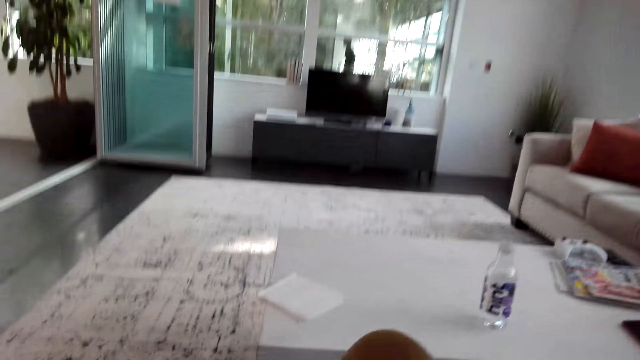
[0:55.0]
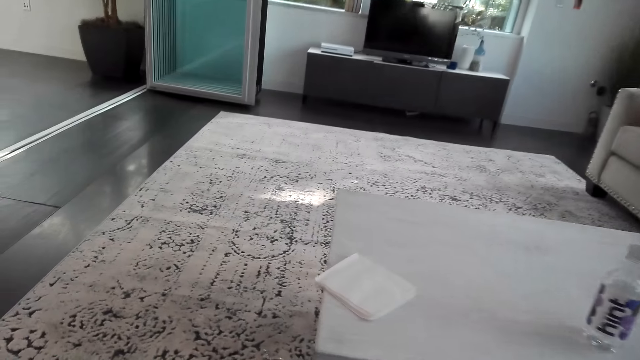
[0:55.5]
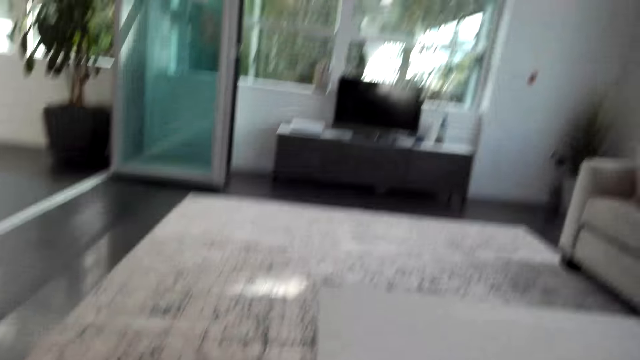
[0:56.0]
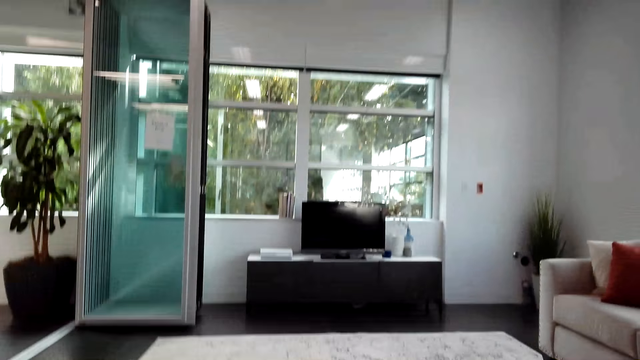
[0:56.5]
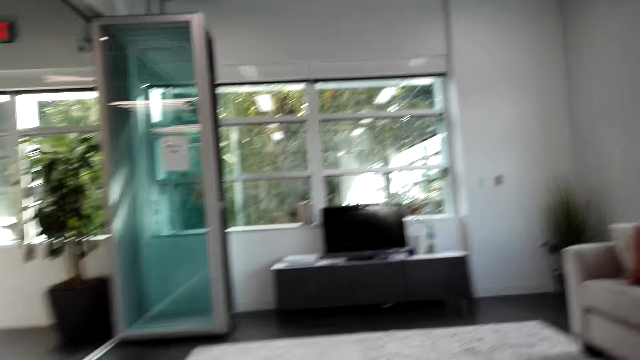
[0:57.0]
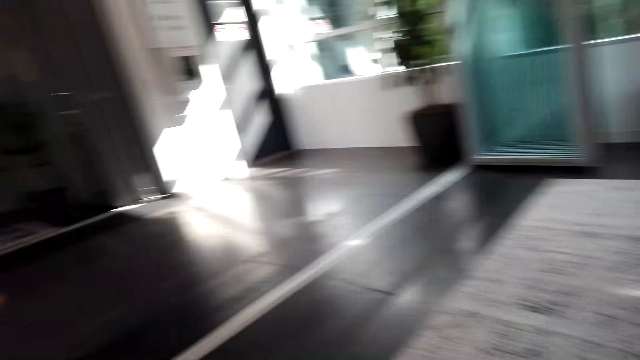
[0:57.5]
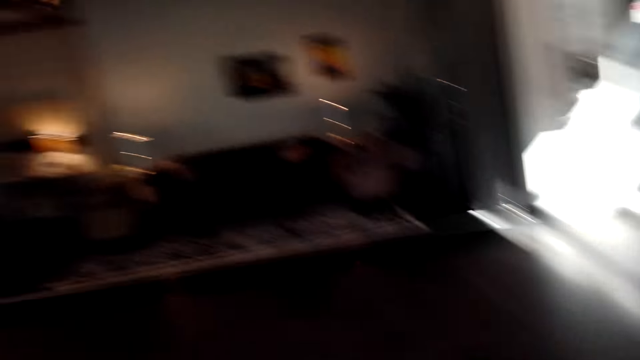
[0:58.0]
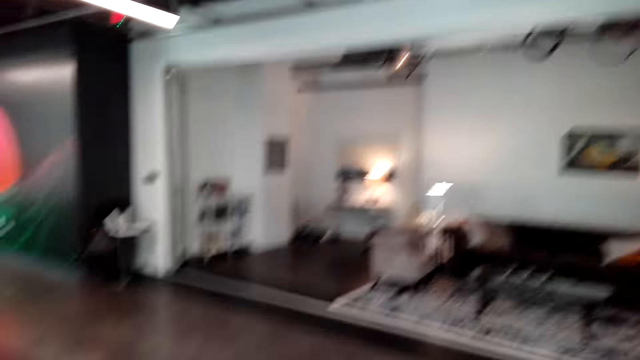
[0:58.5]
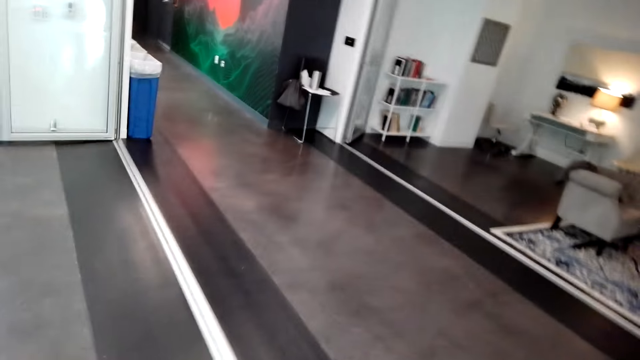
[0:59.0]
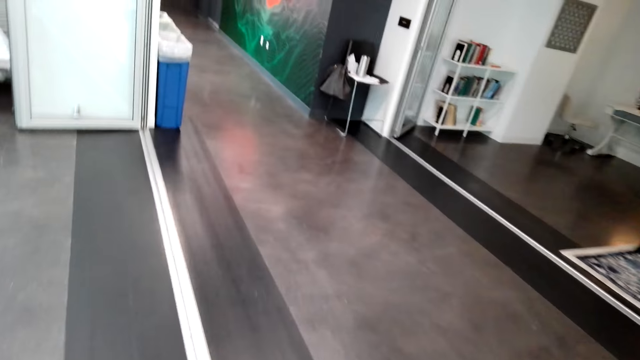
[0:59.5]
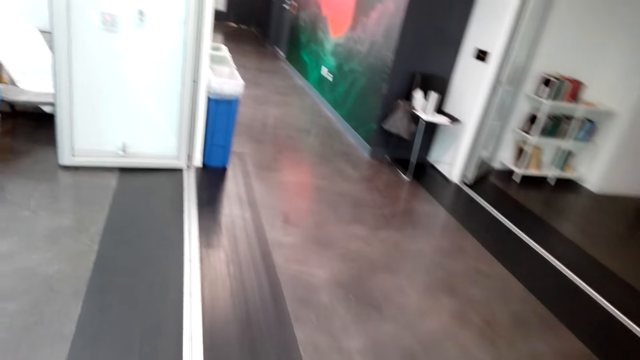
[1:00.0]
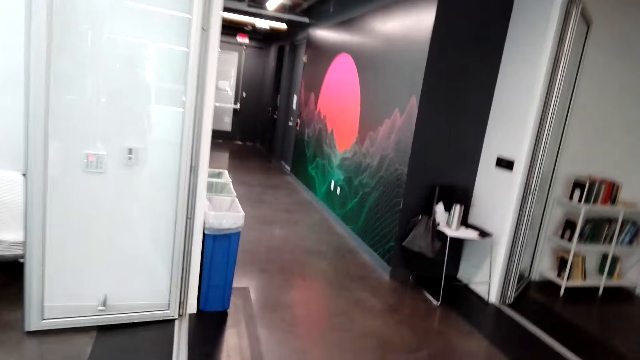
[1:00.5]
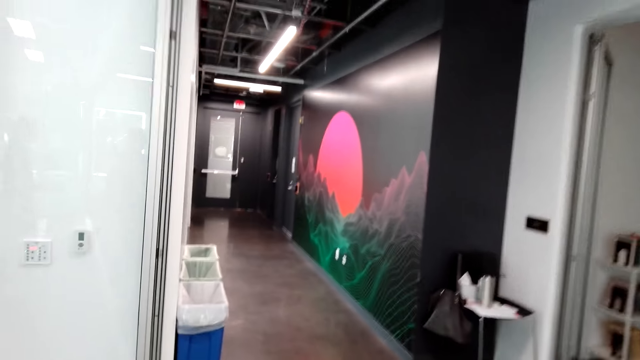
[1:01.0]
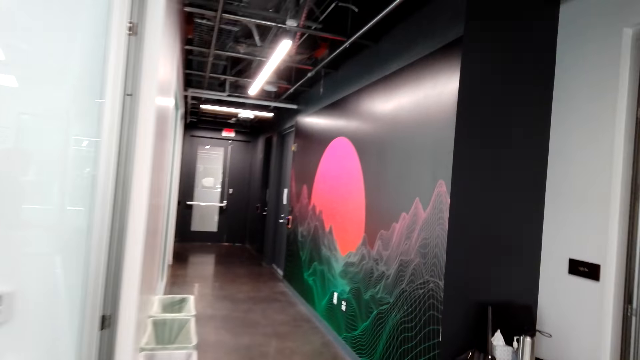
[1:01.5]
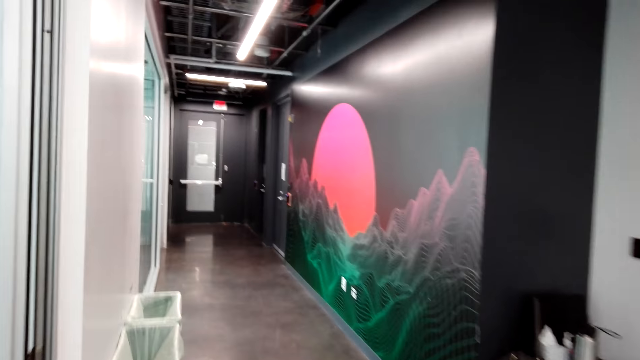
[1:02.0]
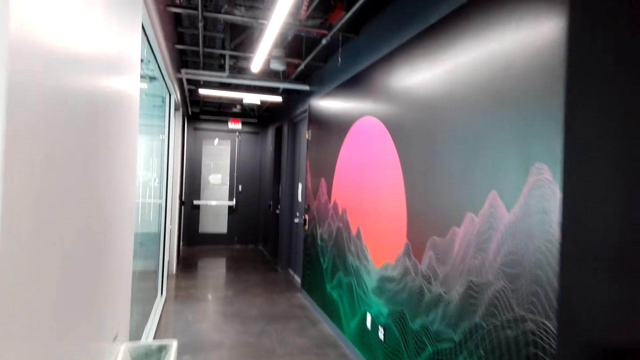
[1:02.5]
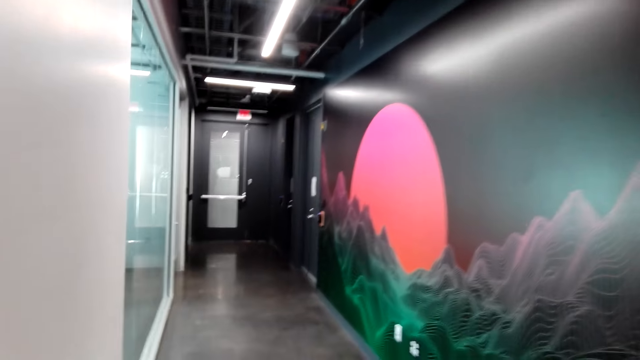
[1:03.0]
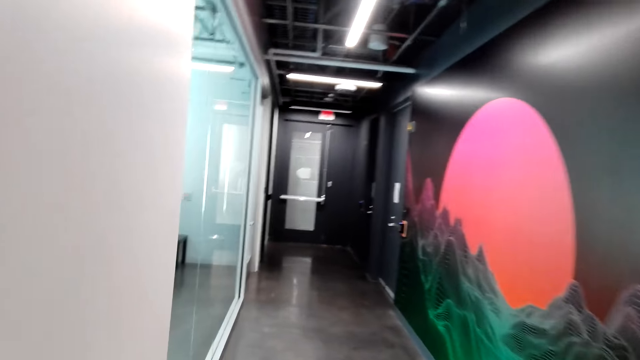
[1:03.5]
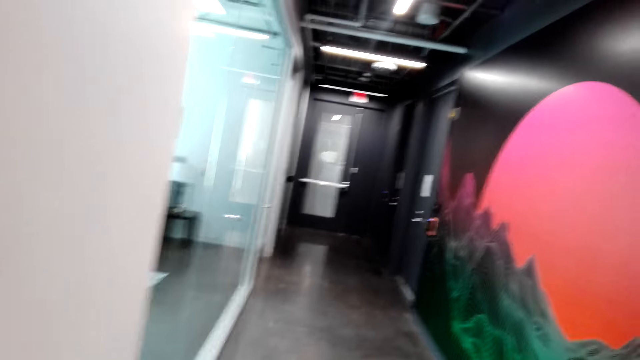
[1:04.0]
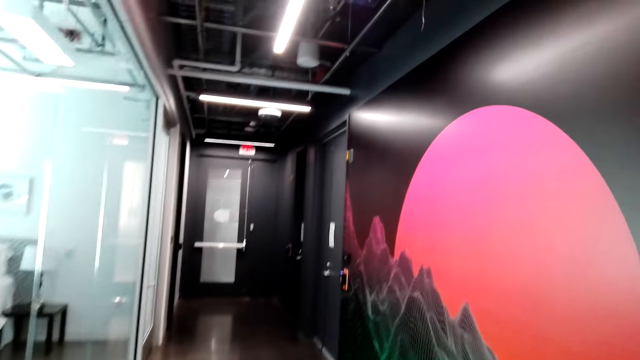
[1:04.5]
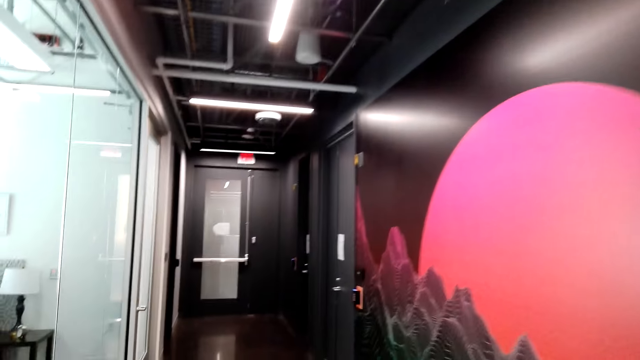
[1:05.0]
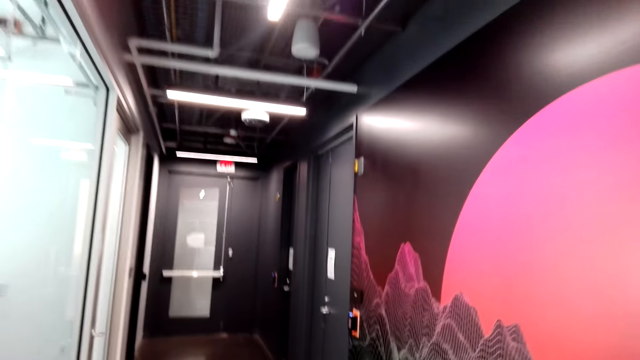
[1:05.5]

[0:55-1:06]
The camera wearer speaks to the man. They walk to the door.

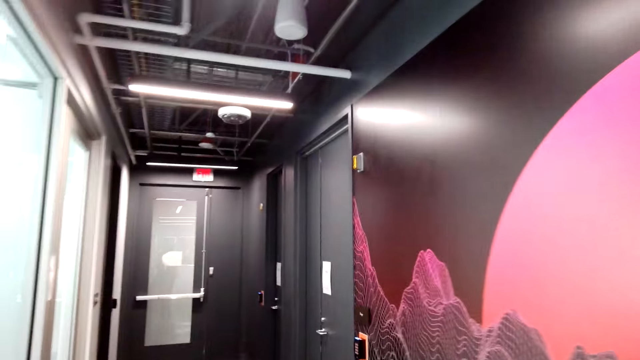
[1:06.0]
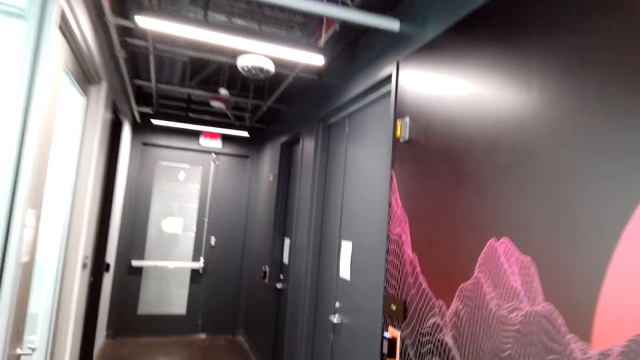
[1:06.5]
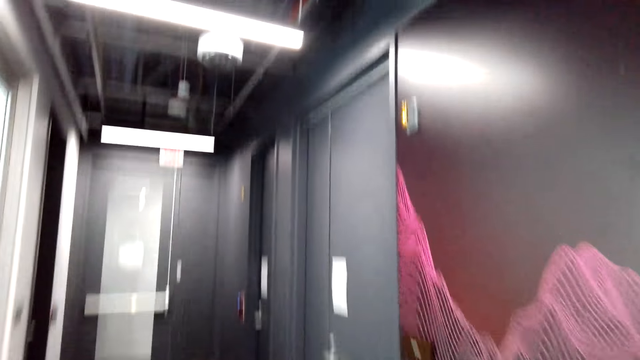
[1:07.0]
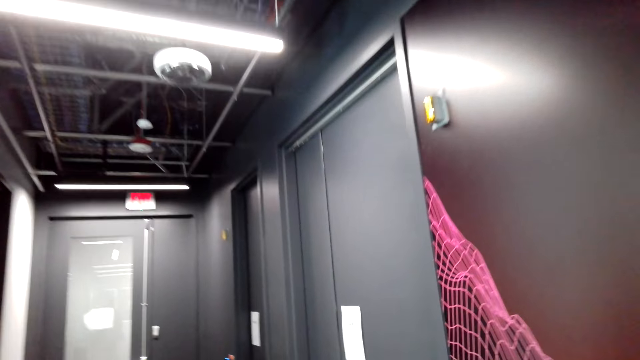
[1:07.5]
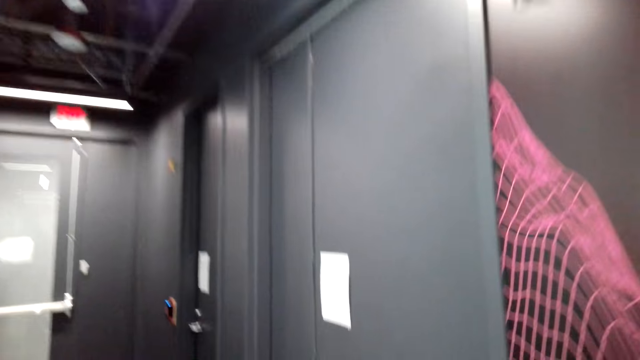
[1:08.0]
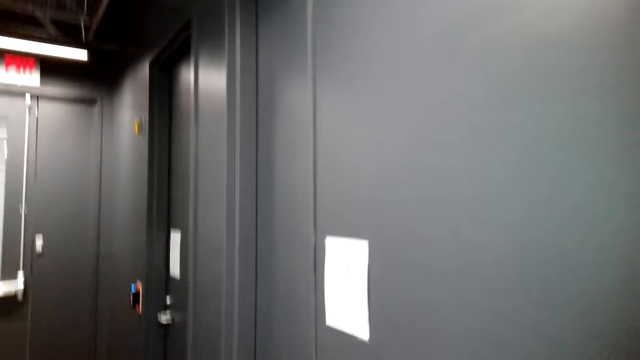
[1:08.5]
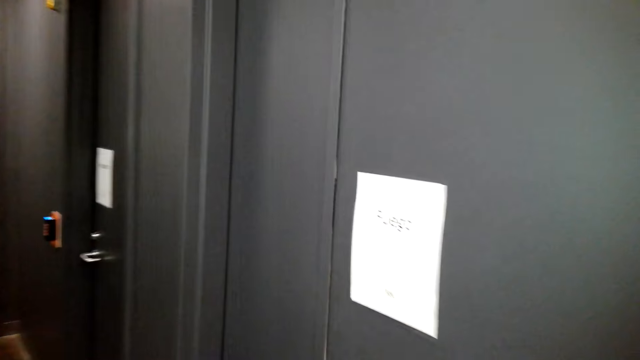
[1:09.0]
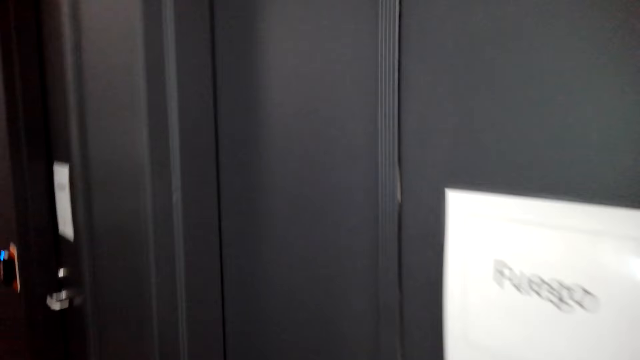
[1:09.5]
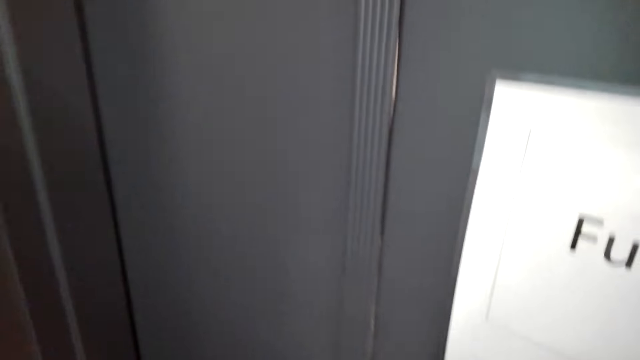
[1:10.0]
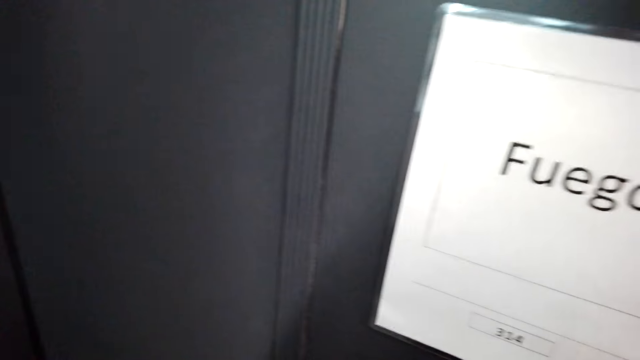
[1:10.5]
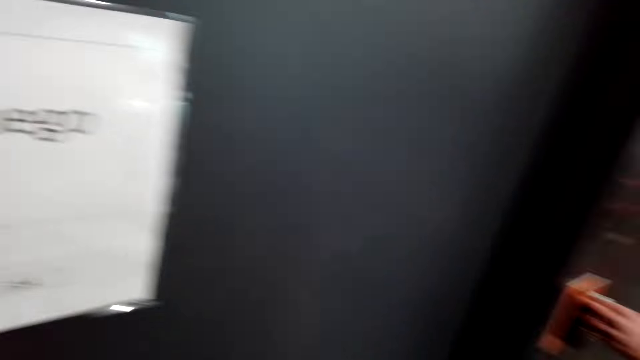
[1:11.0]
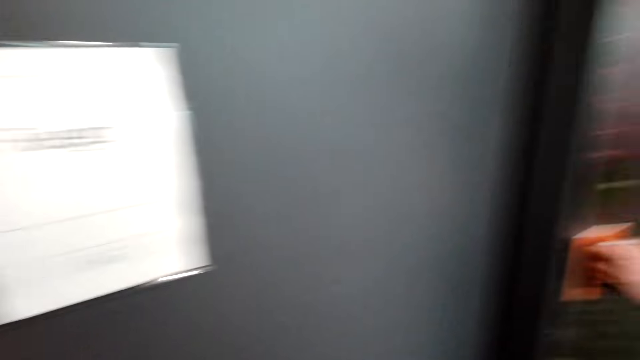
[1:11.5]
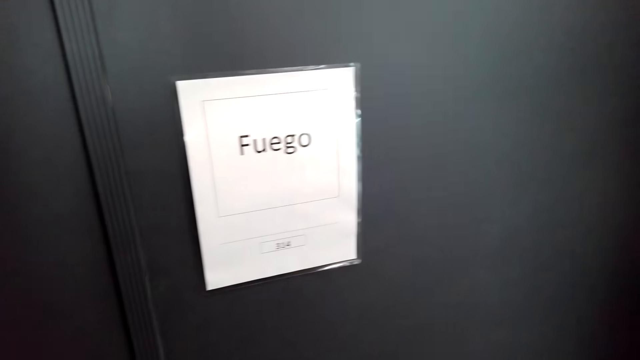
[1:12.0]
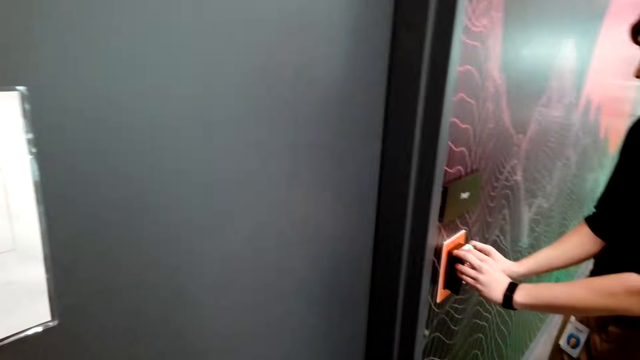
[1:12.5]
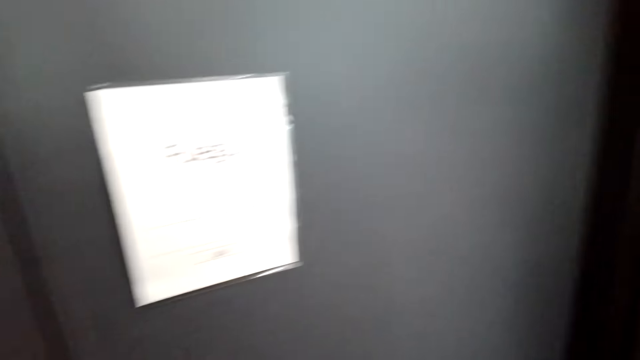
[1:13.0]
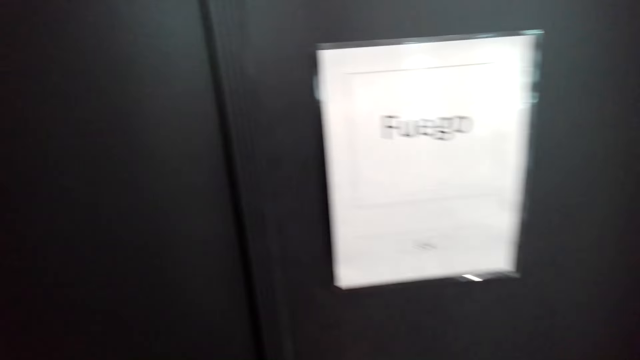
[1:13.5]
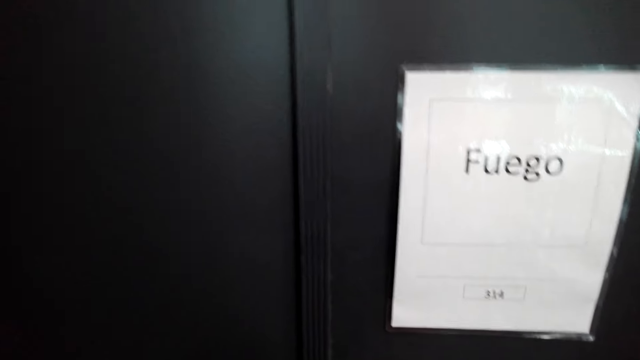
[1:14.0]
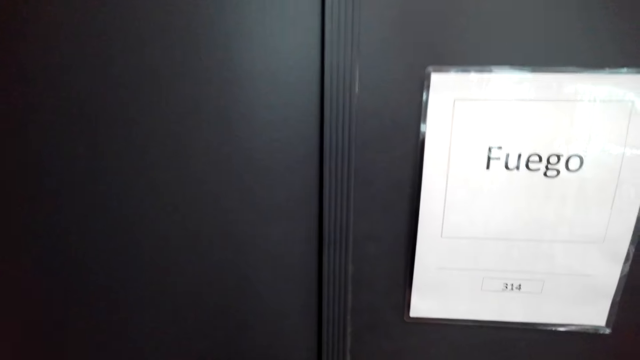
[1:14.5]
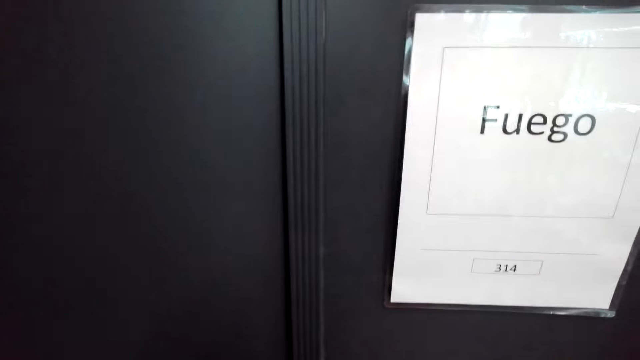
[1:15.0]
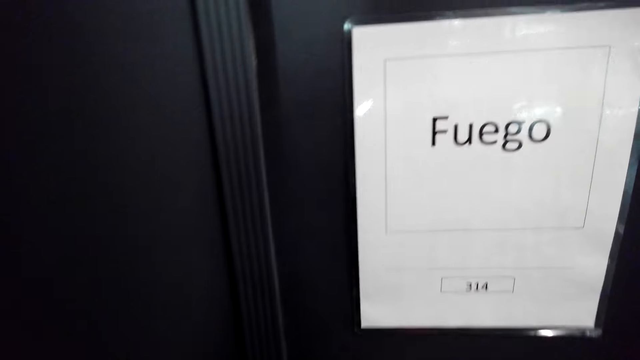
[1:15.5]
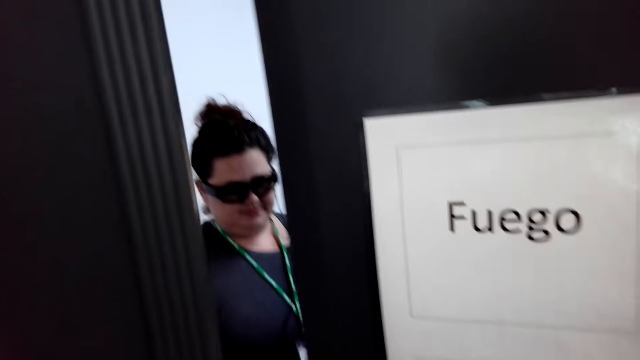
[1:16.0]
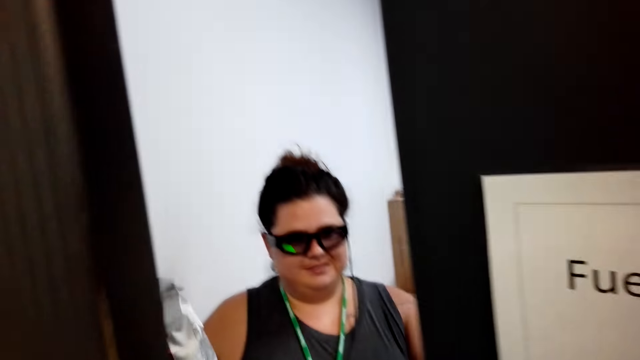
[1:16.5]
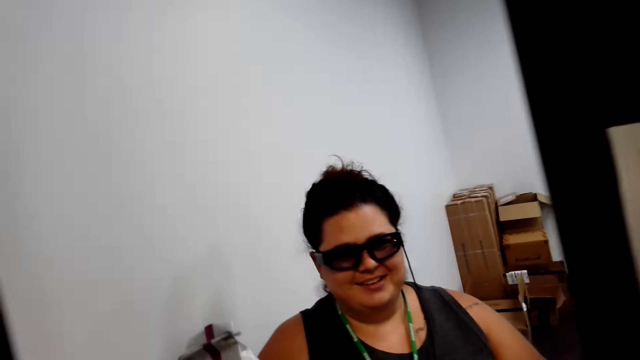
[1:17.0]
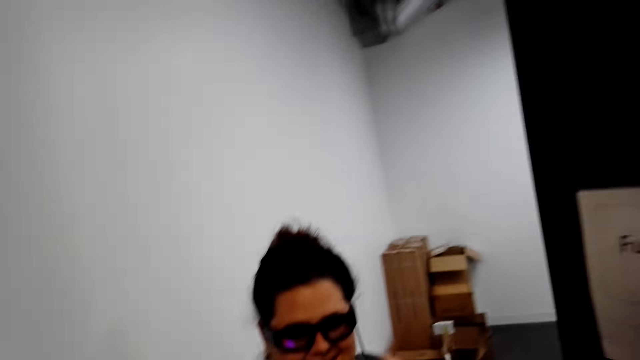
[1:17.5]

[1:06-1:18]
The camera wearer, a woman and another woman knock on the door in the other room. The first woman opens the door for the other woman. The first woman enters into the room.
